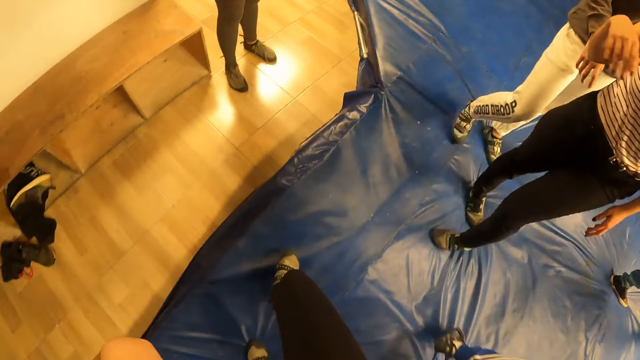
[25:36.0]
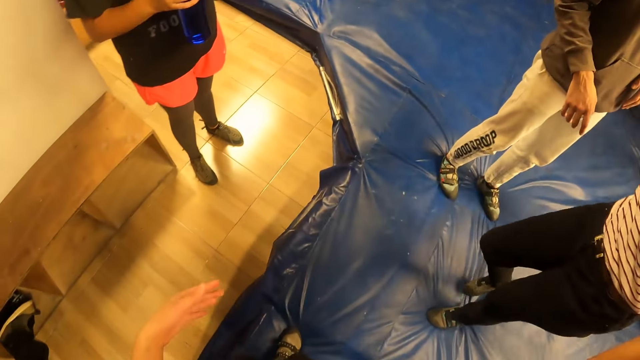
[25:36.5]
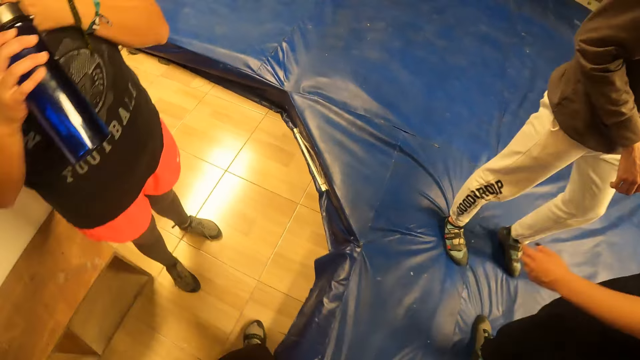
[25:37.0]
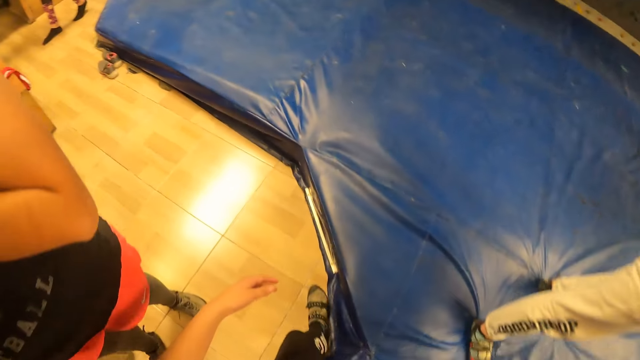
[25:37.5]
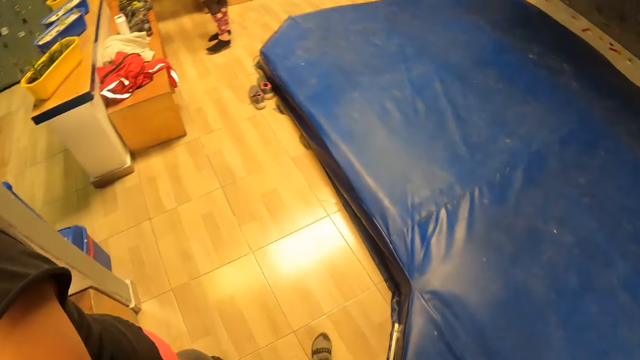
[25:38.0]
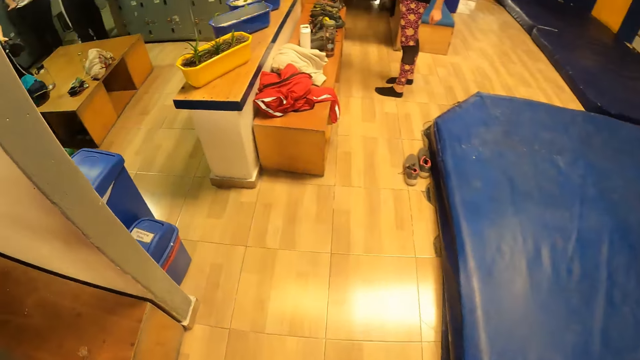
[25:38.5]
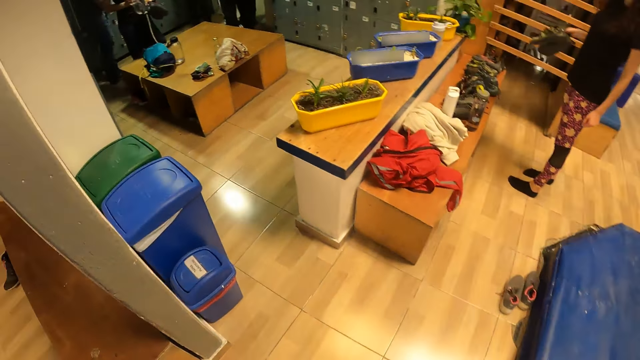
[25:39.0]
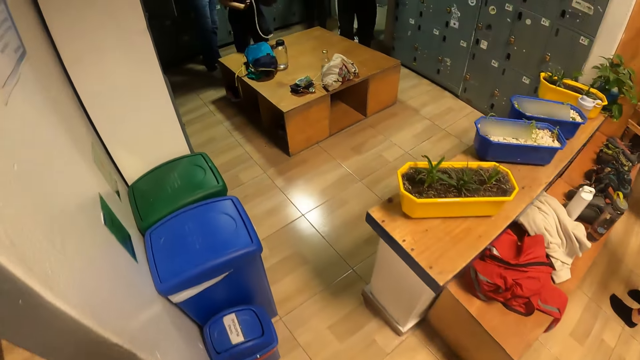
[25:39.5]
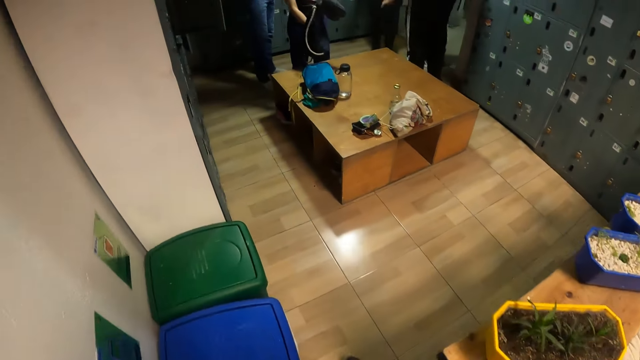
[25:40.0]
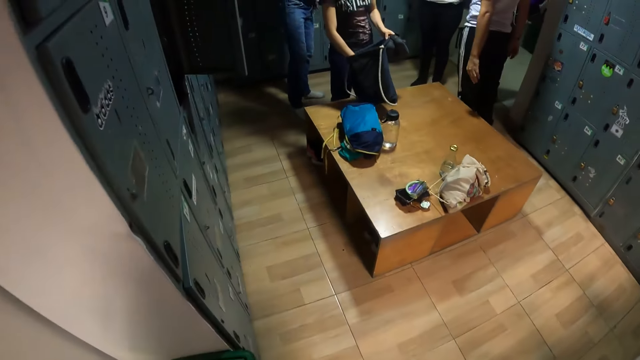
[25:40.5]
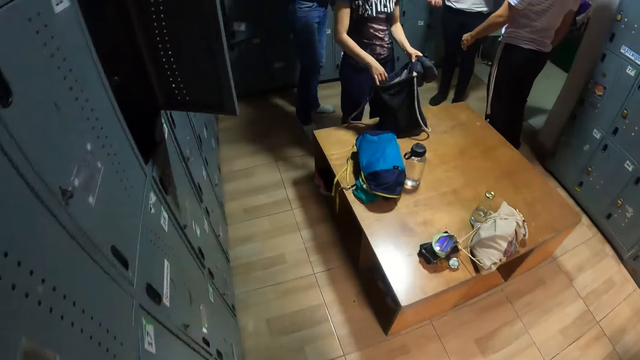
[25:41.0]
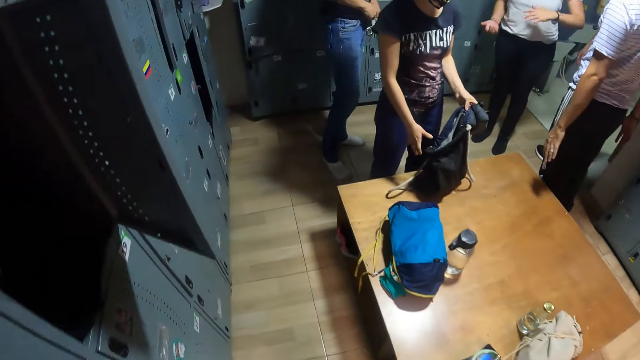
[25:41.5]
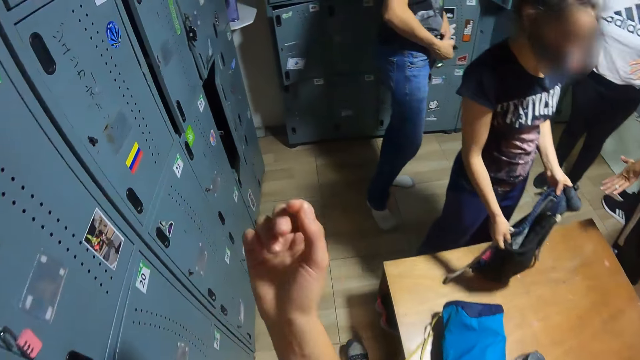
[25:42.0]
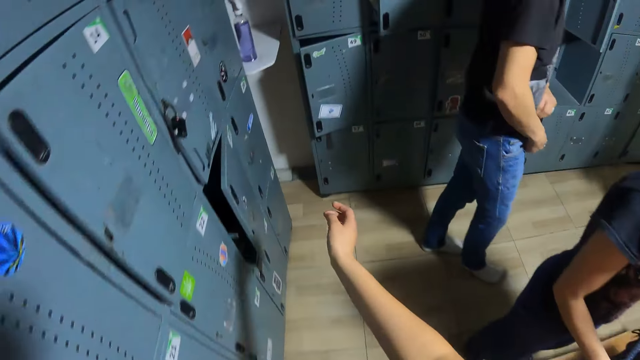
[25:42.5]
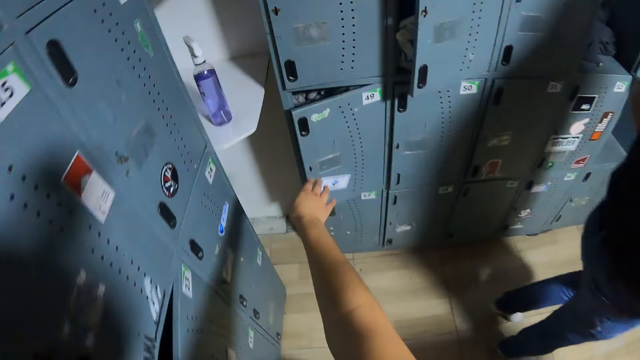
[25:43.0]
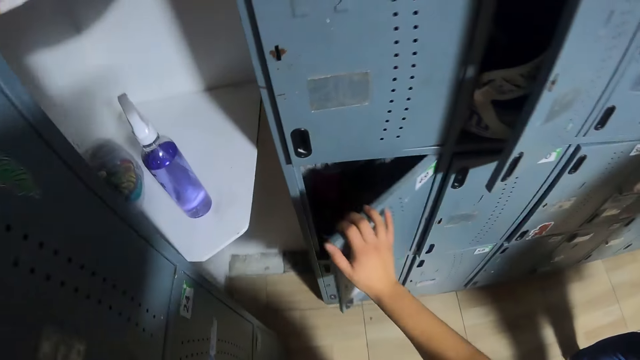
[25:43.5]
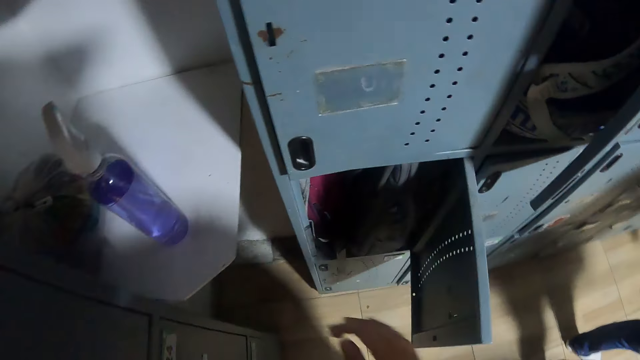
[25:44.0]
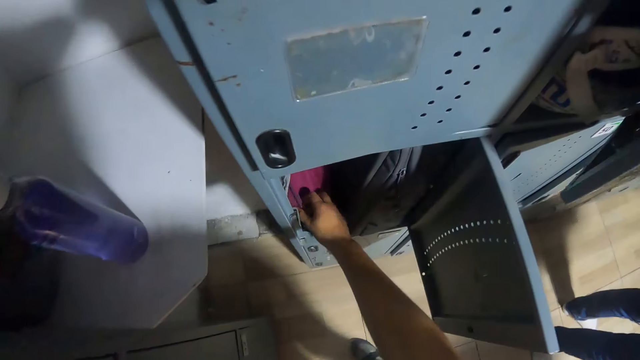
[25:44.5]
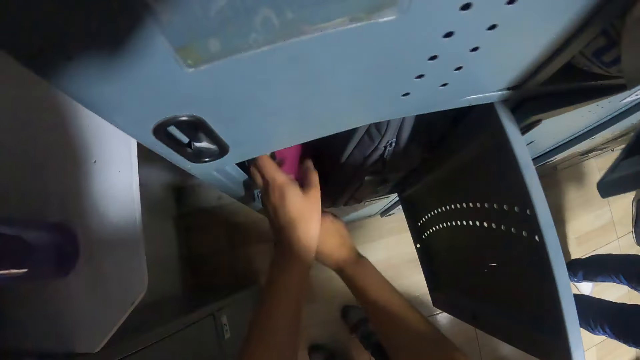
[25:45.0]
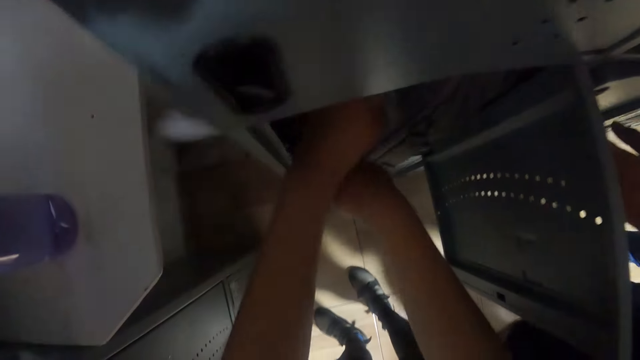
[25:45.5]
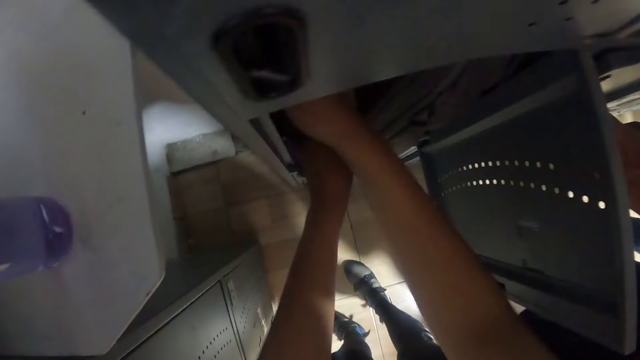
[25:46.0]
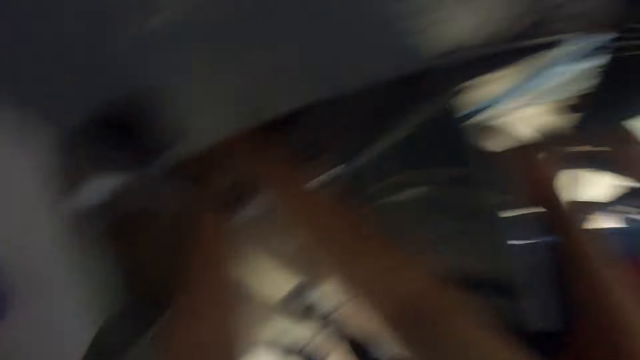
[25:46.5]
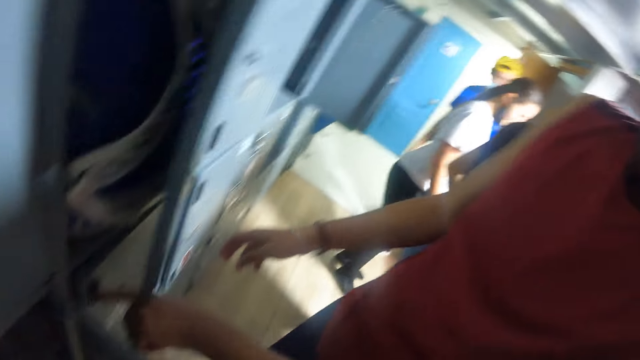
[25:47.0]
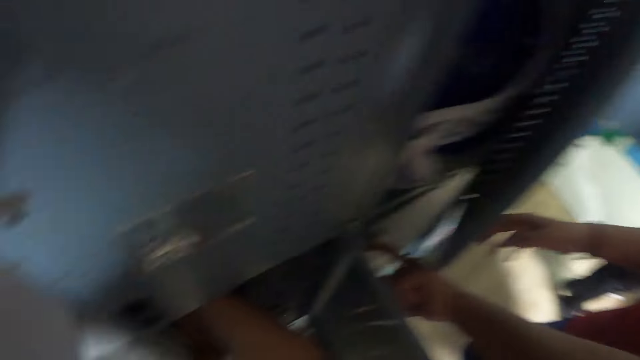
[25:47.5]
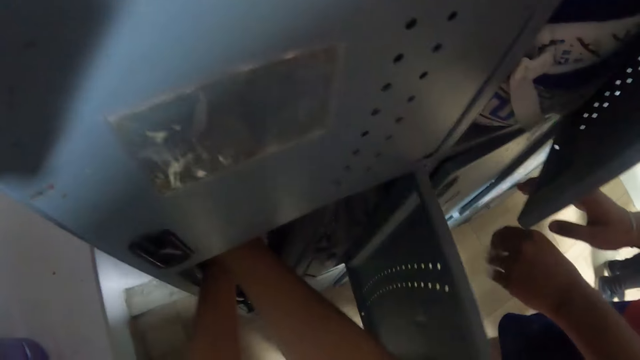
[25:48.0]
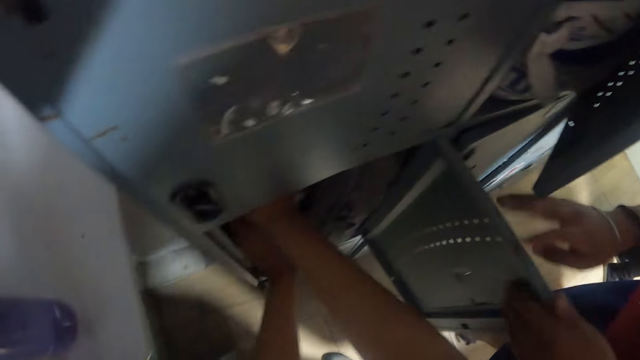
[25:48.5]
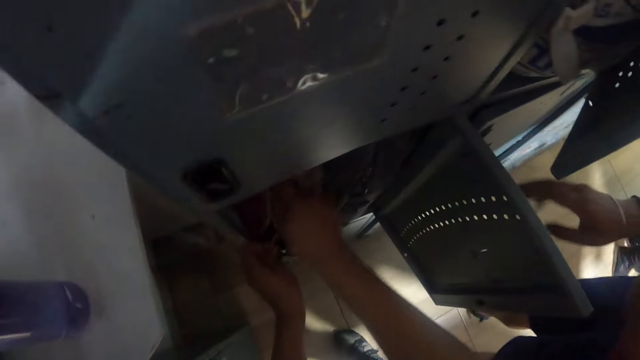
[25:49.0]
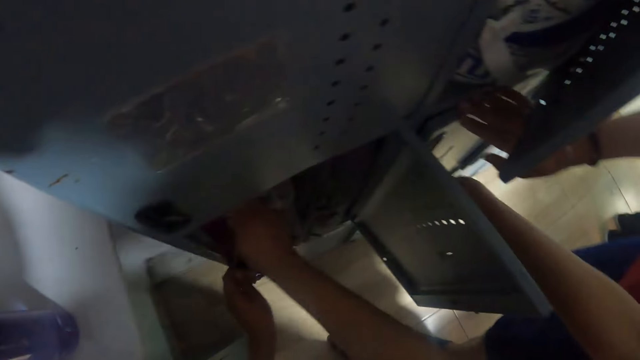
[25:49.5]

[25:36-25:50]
The camera wearer moves around. She walks to a locker room. She opens a locker with her right hand. She opens a bag in the locker with both hands. She looks around.

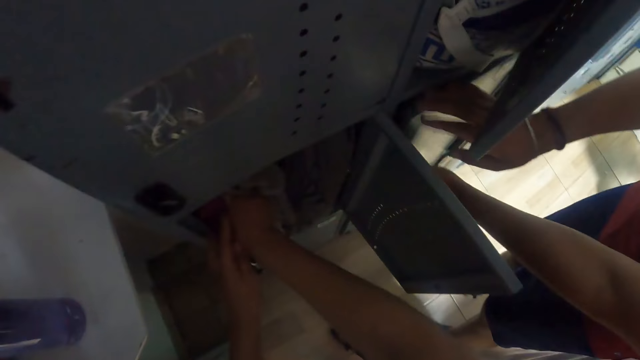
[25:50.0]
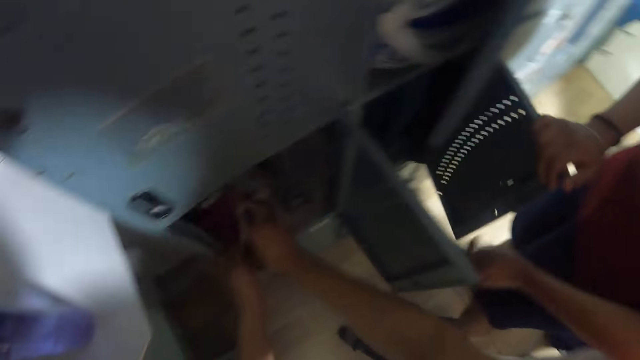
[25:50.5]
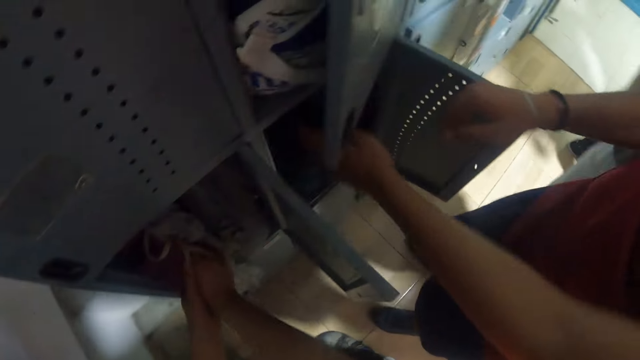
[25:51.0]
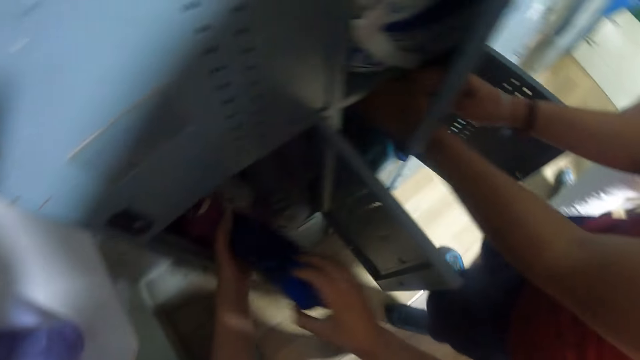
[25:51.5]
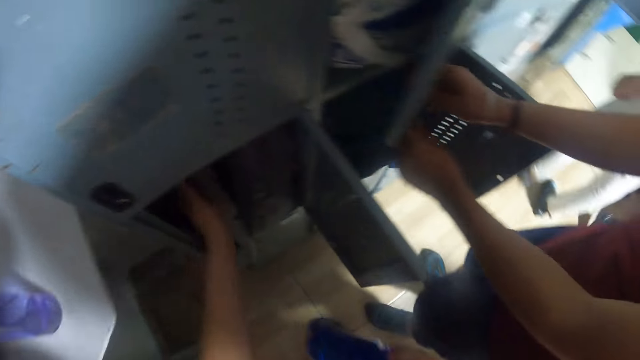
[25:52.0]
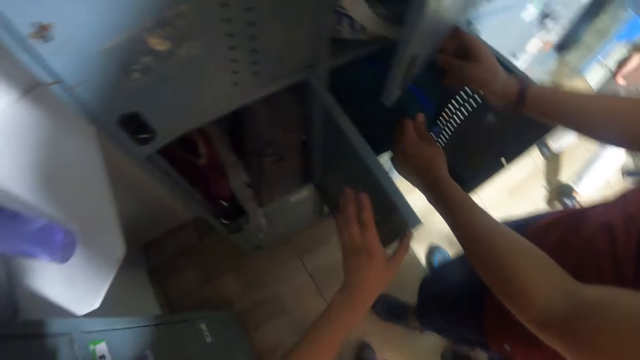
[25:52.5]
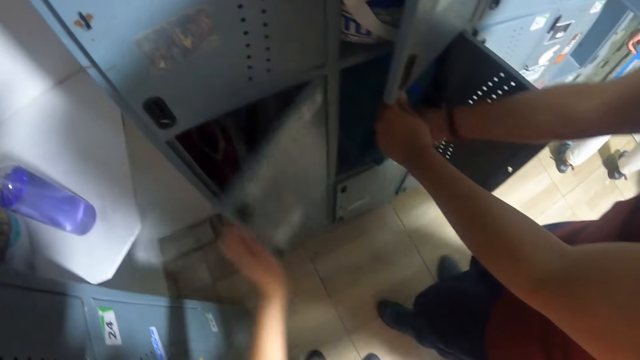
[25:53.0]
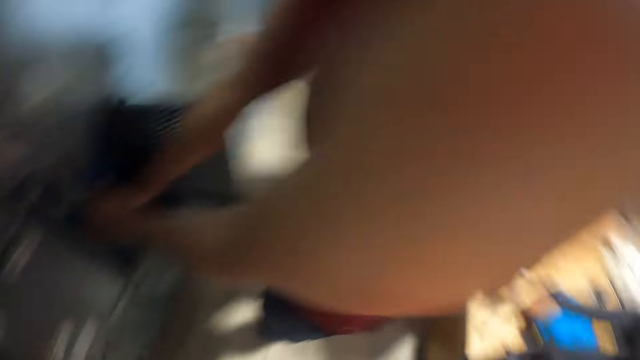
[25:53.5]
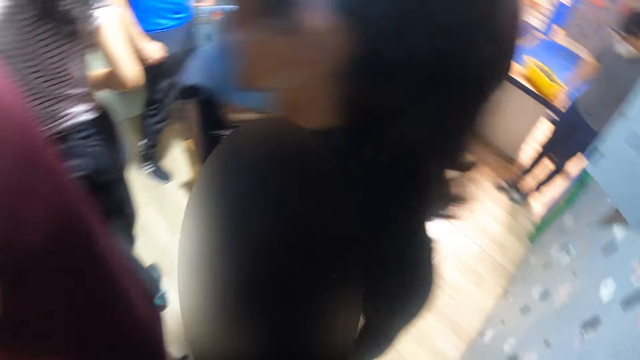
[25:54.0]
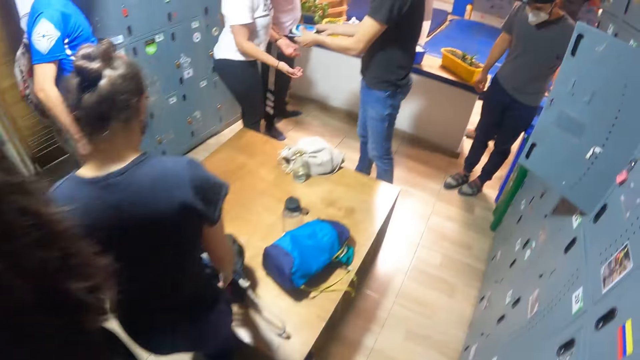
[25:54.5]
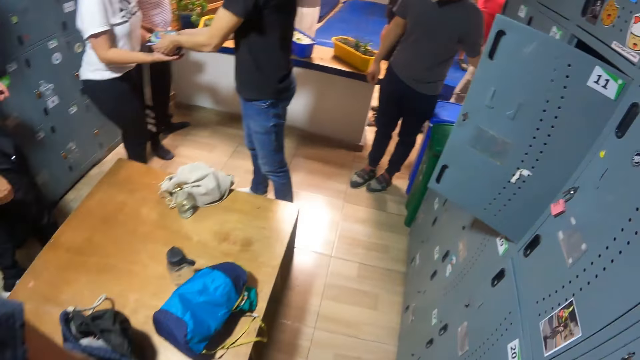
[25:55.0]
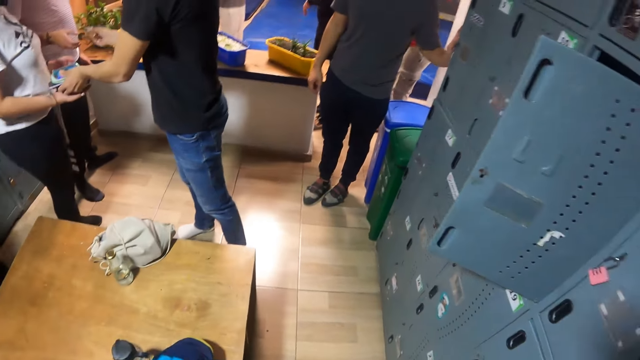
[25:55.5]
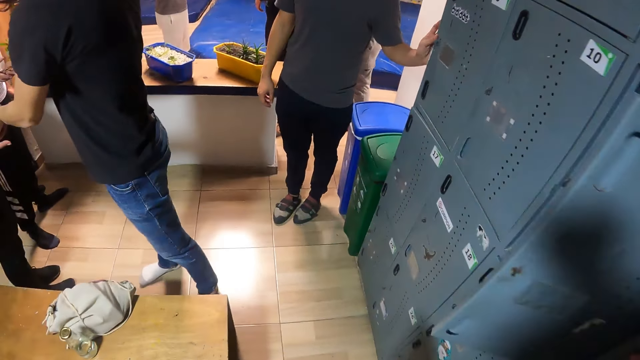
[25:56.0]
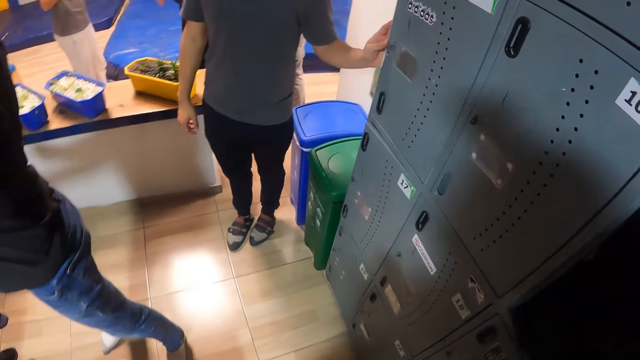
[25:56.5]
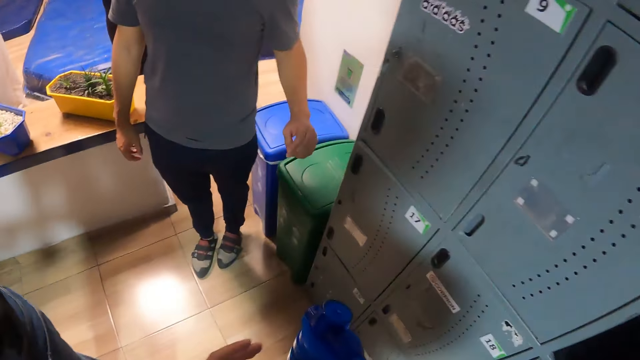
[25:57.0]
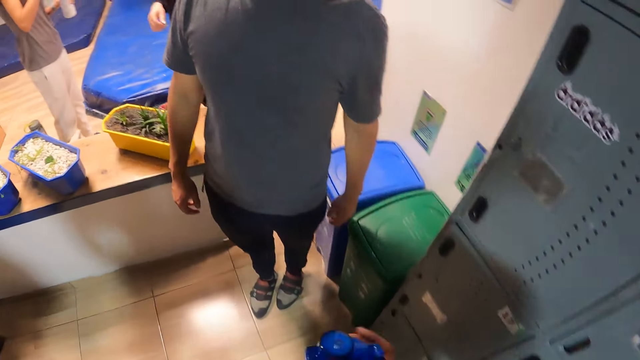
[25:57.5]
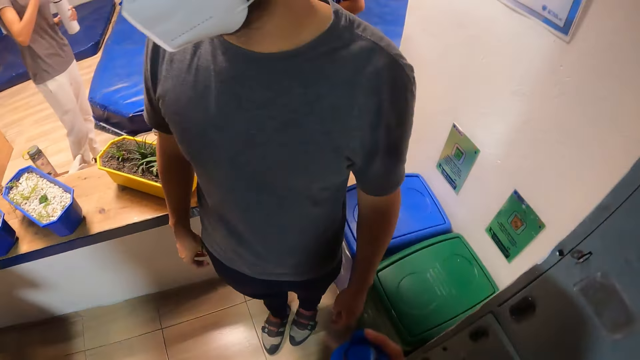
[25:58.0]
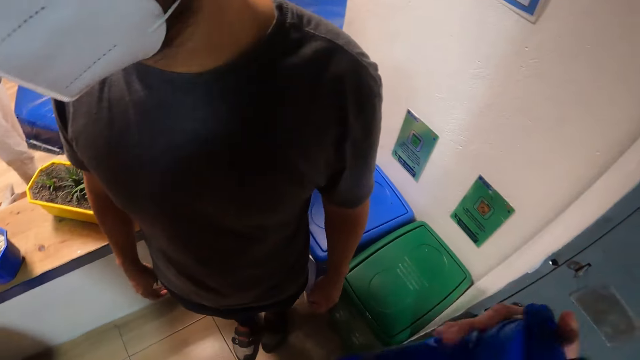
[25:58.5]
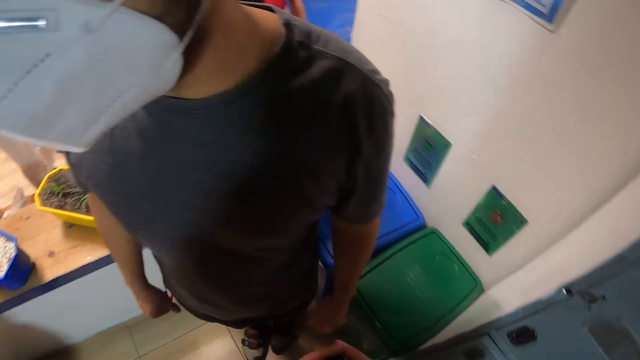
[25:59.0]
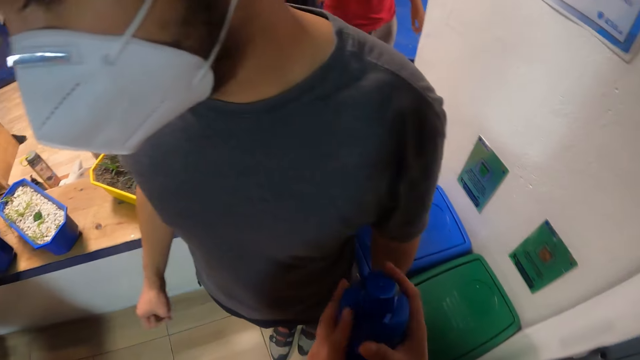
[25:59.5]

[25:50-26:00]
The camera wearer removes a water bottle from the bag in the locker with her right hand. She closes the locker door with her left hand. She moves around. She holds the water bottle. She interacts with a man.
